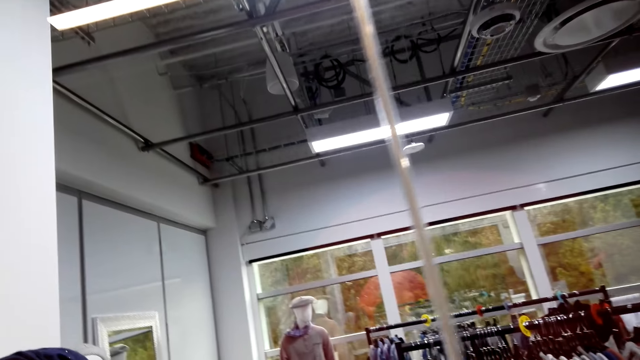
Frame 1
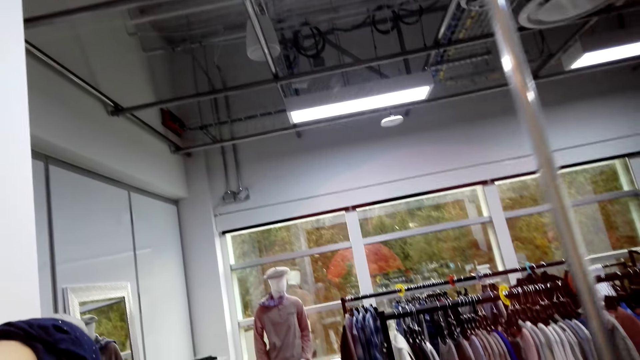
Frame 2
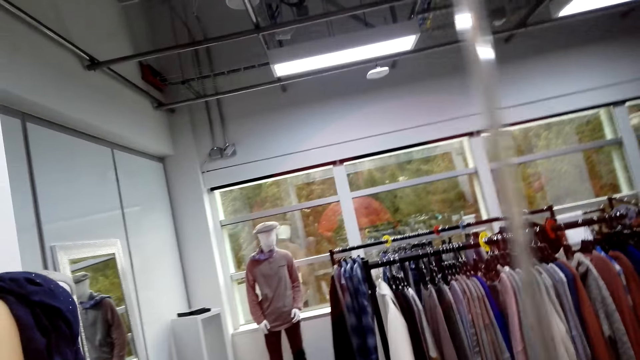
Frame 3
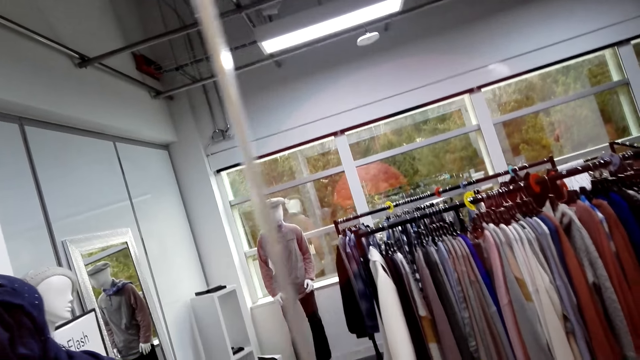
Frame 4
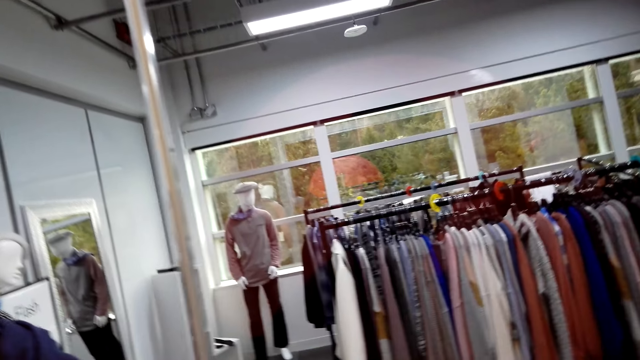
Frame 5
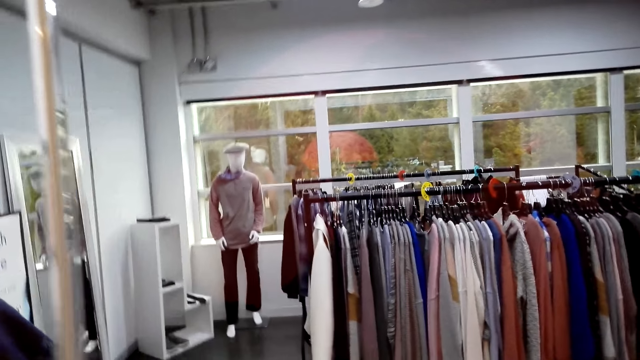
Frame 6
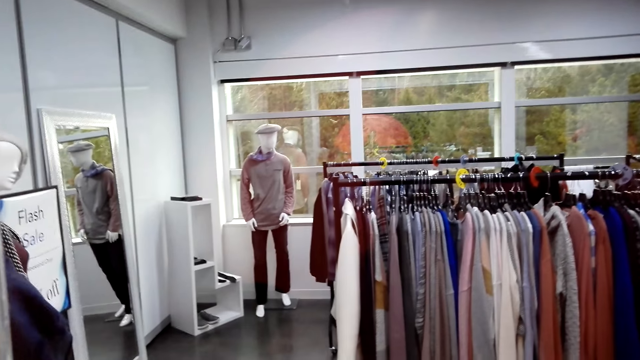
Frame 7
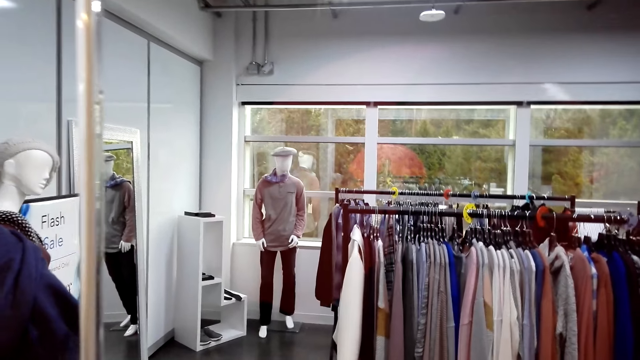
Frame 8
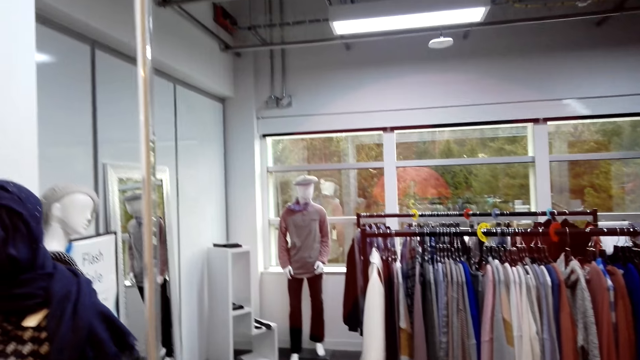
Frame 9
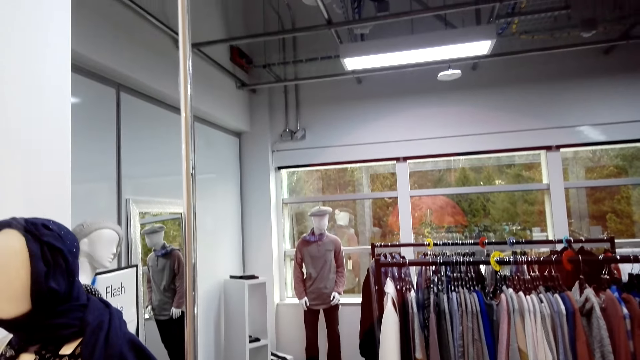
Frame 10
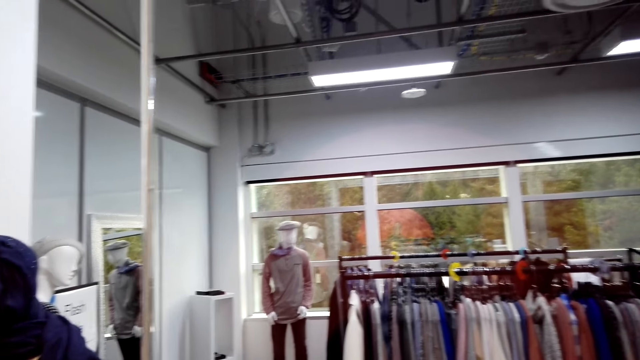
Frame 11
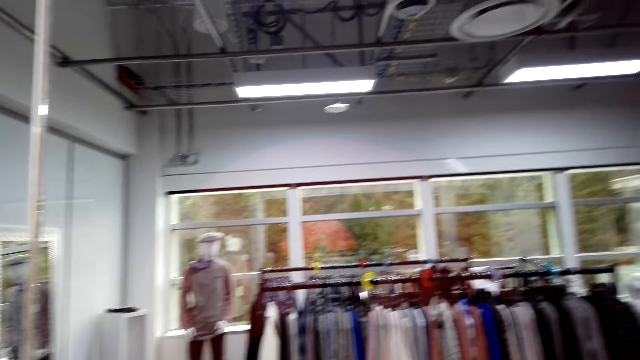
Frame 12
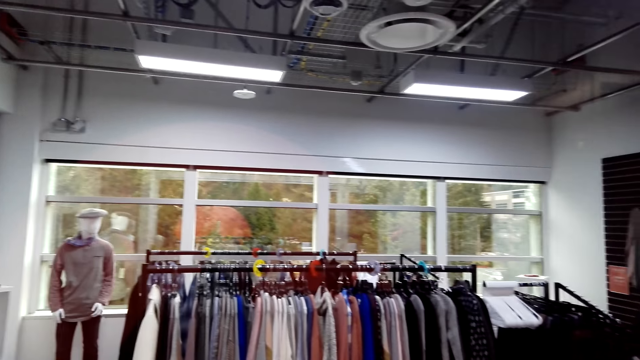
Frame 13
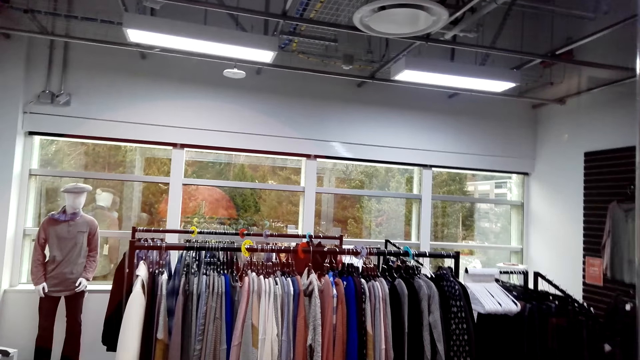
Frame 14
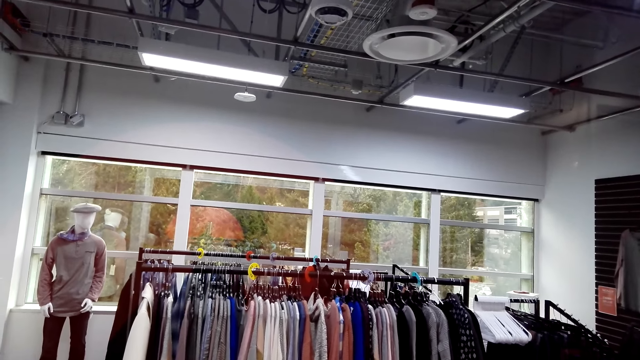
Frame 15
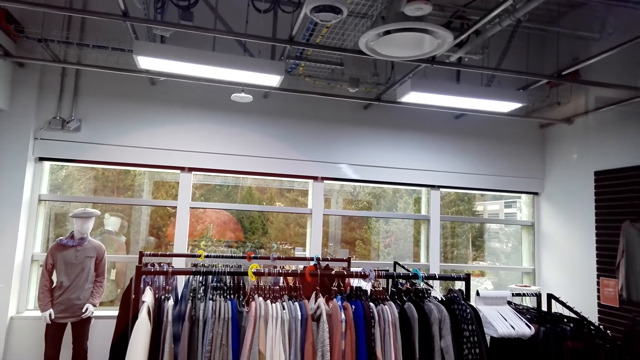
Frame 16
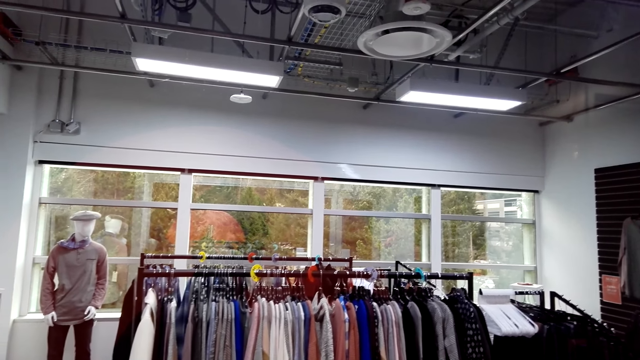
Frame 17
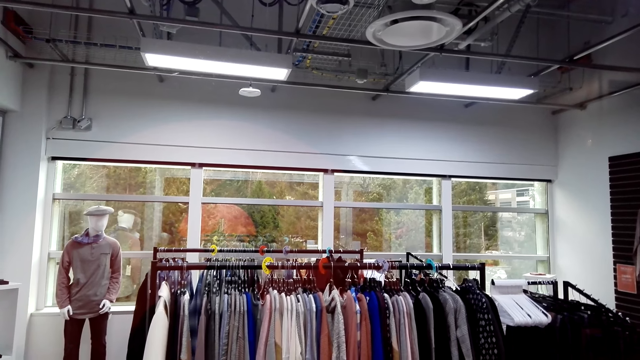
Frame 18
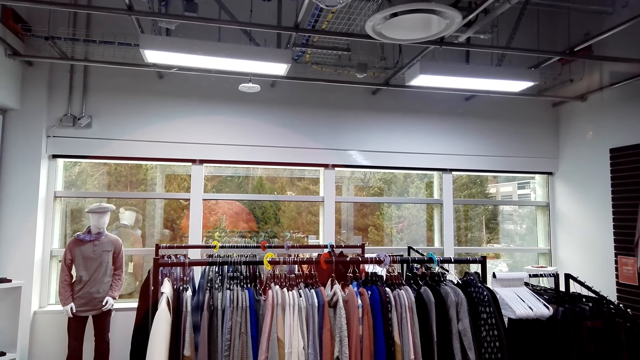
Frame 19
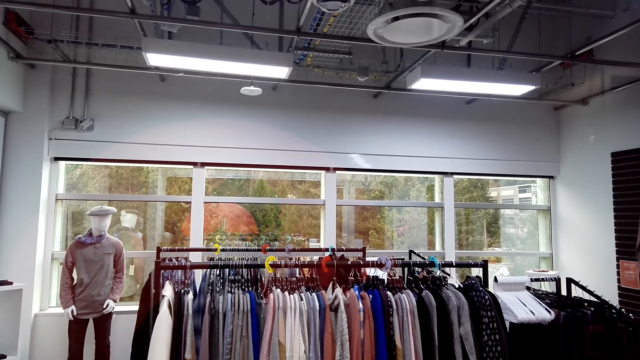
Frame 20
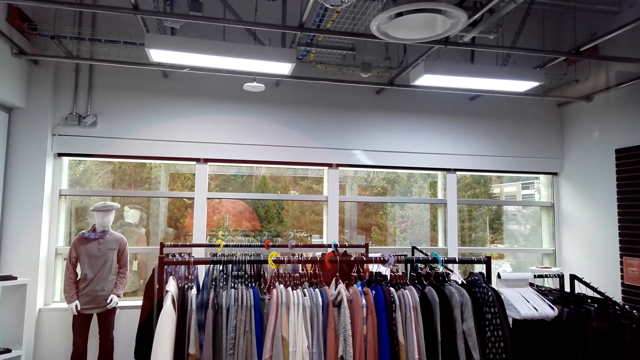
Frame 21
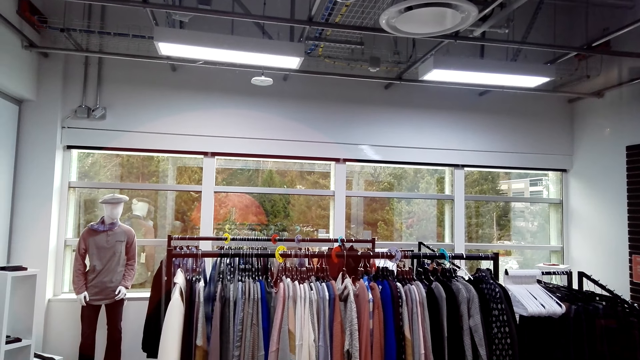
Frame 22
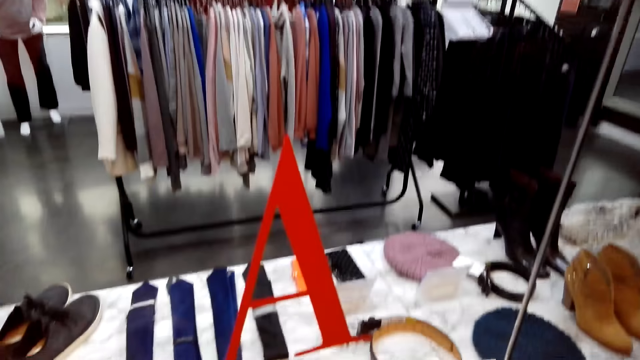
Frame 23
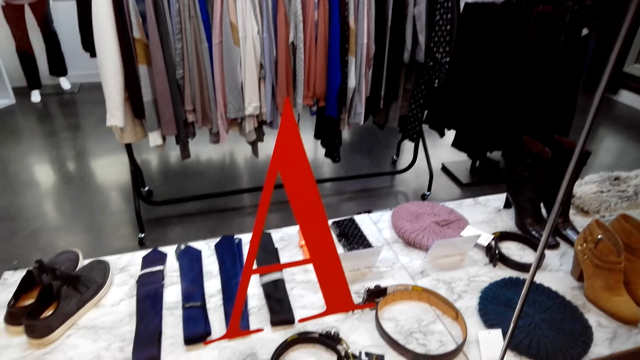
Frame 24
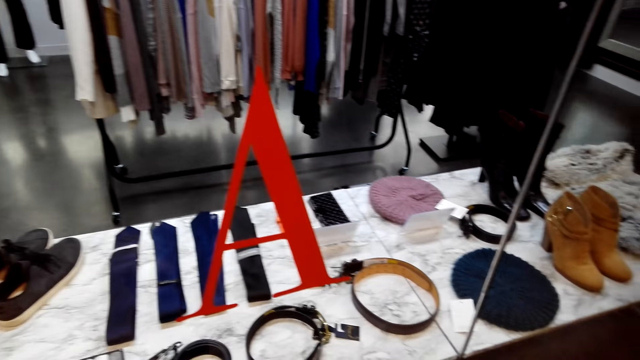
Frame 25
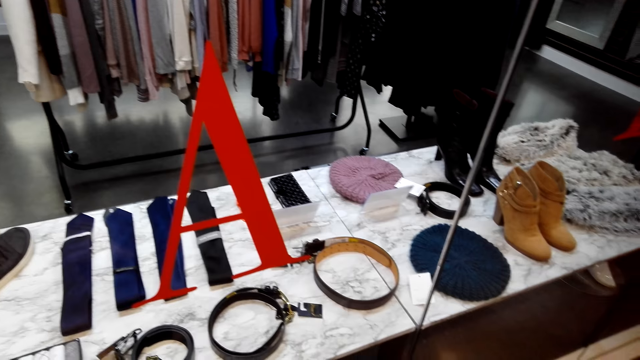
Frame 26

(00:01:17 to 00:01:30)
A man talks to the camera wearer. The camera wearer talks. They look around.

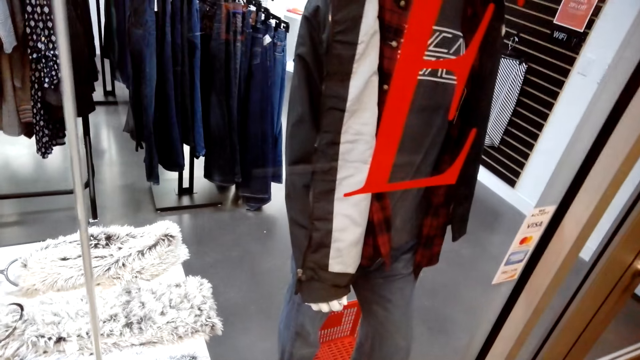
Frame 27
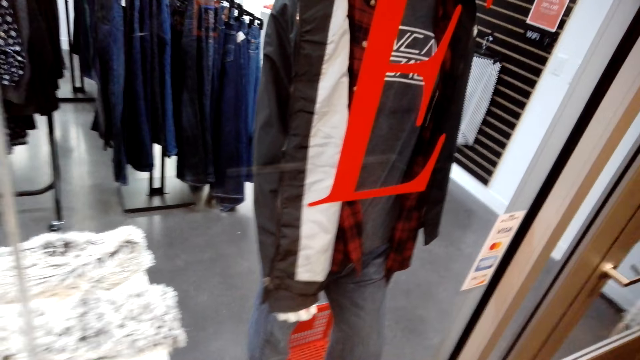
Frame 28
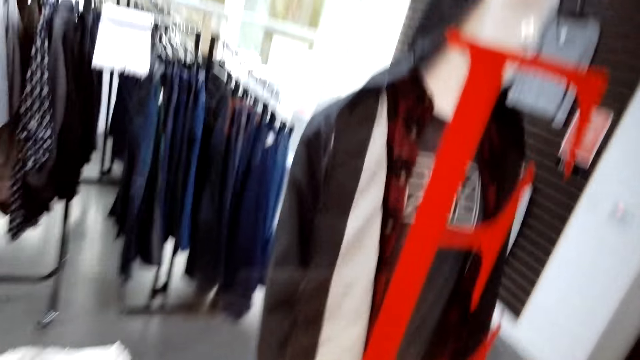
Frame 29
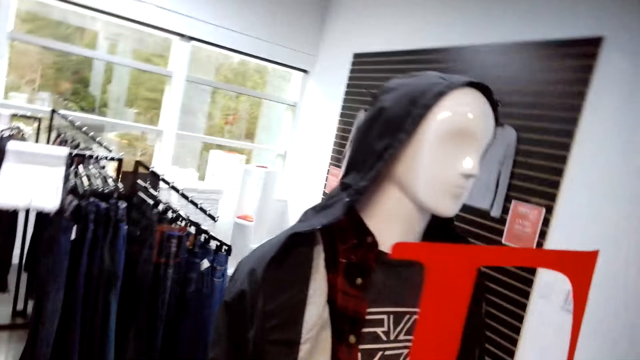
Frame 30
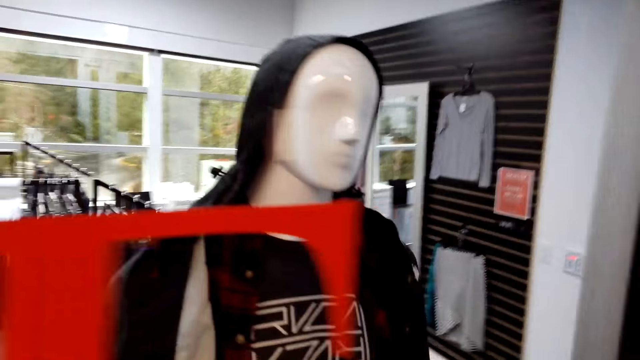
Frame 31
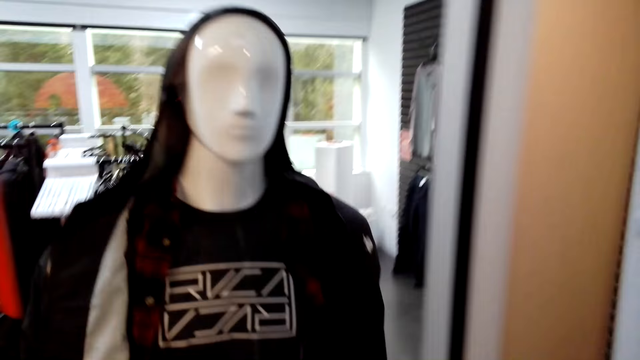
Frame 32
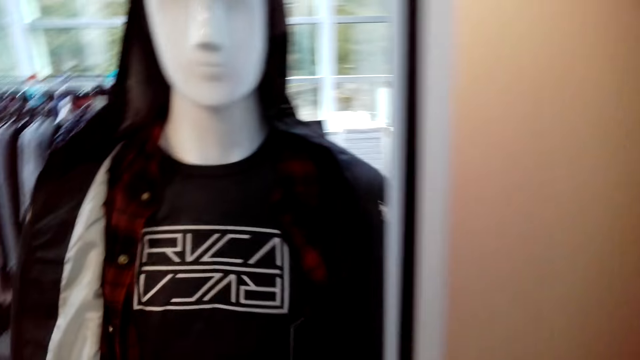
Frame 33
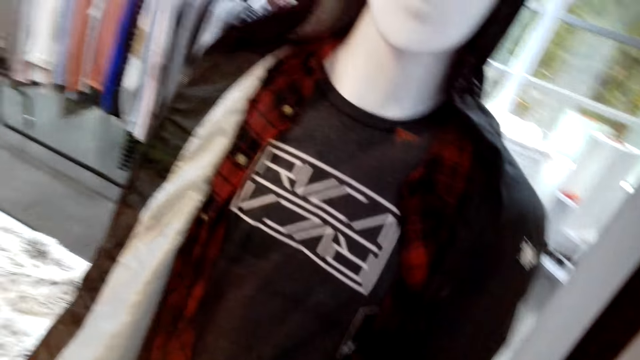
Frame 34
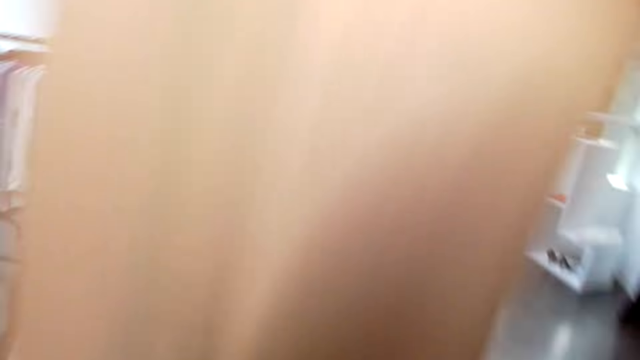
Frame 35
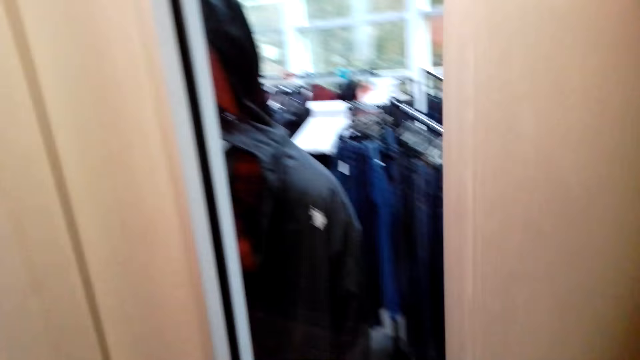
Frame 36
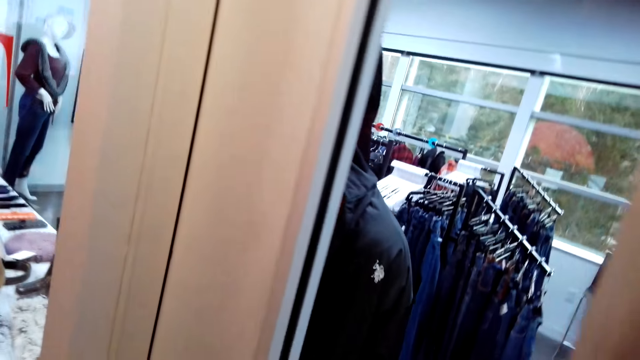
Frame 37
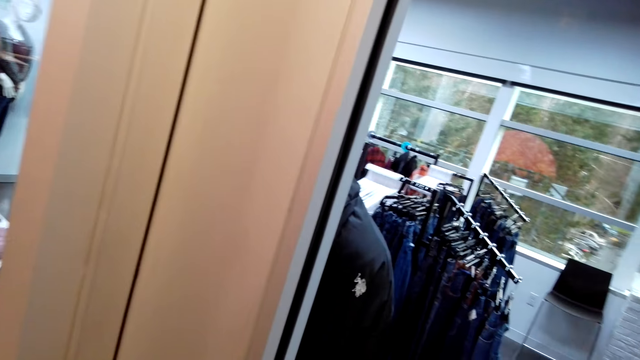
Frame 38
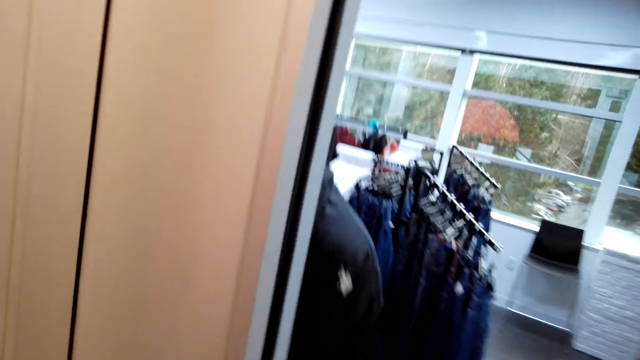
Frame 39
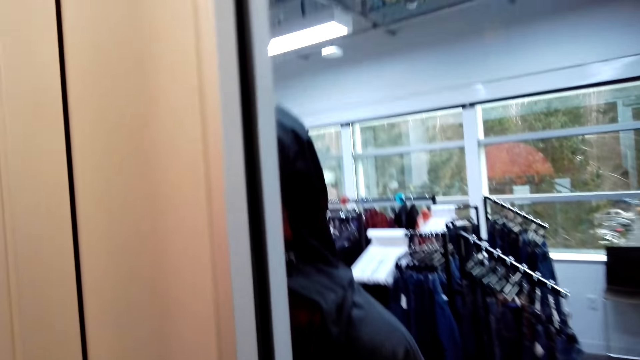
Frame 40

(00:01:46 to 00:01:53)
The camera wearer walks around.
